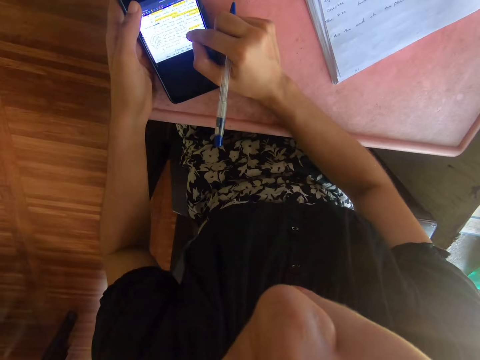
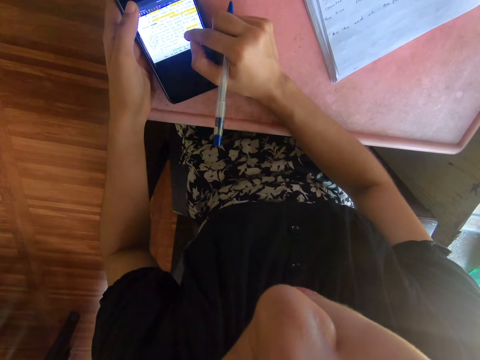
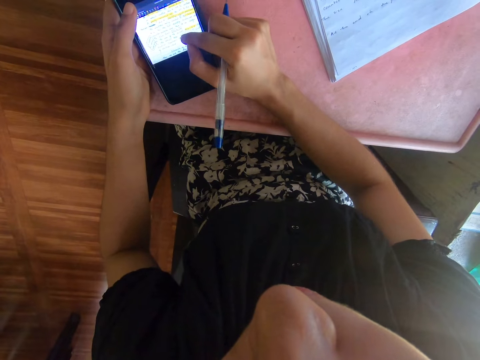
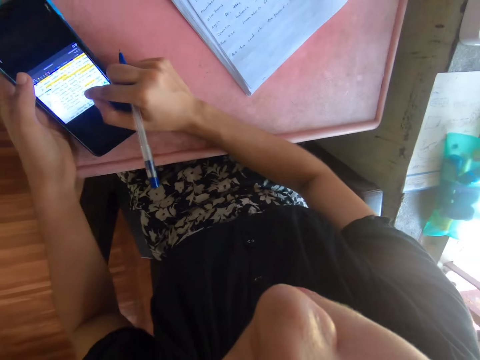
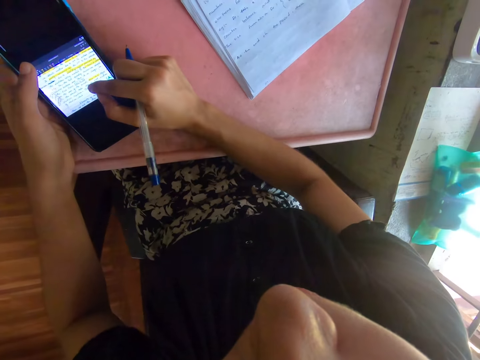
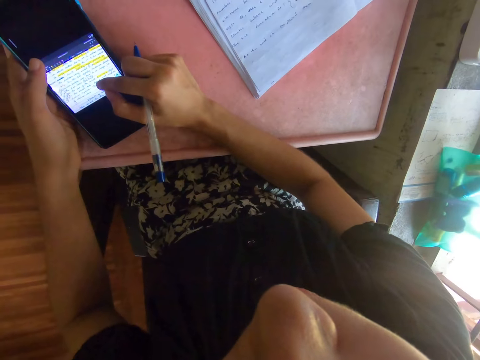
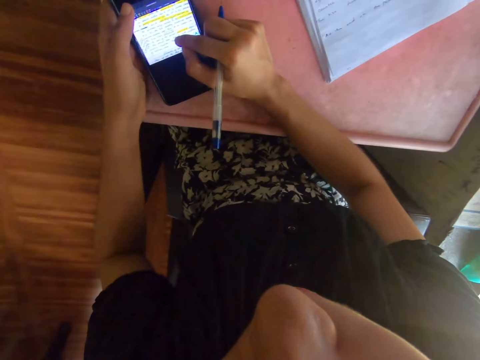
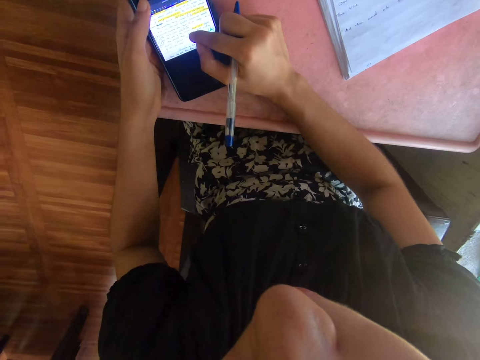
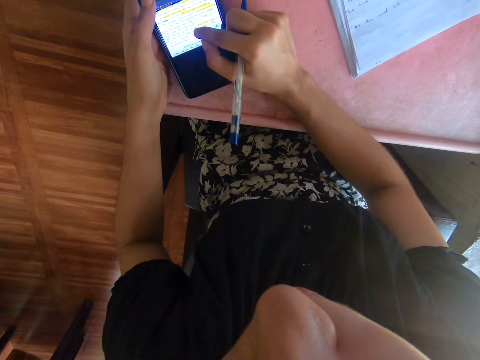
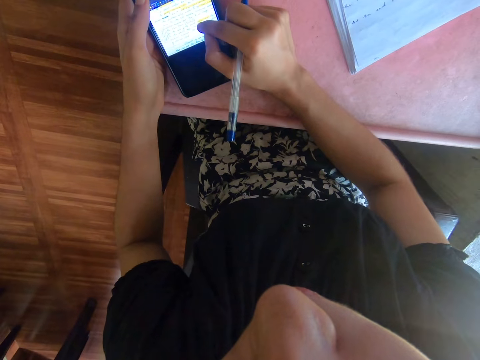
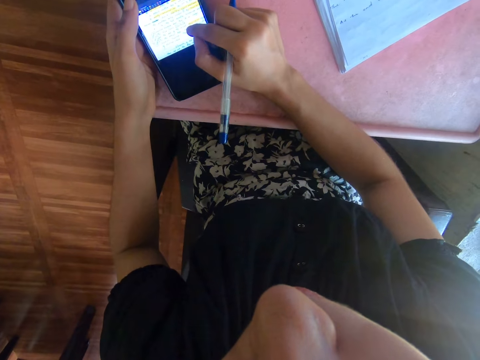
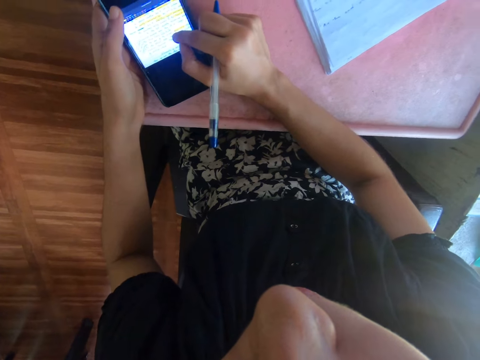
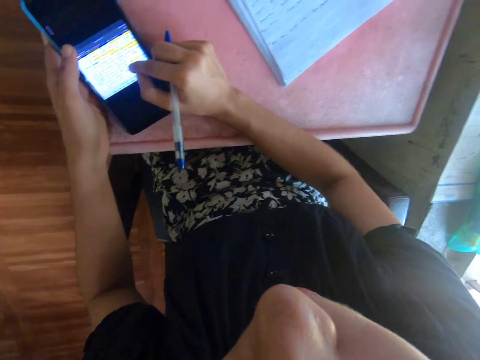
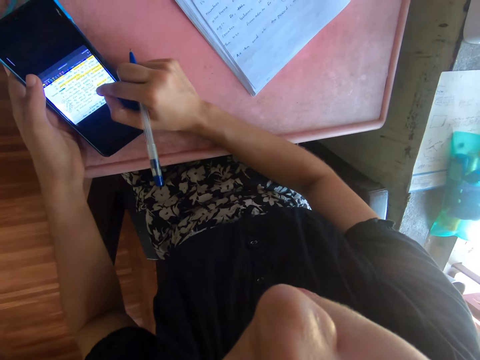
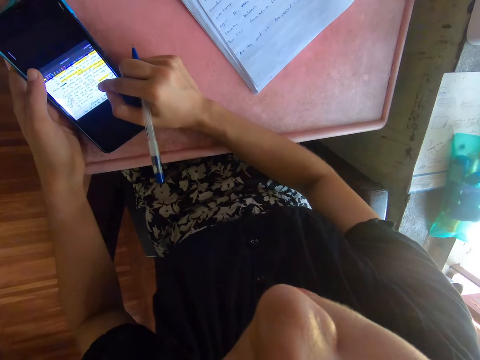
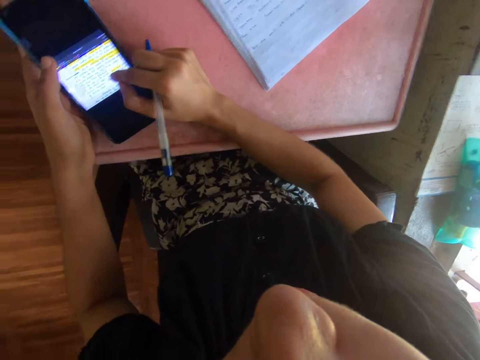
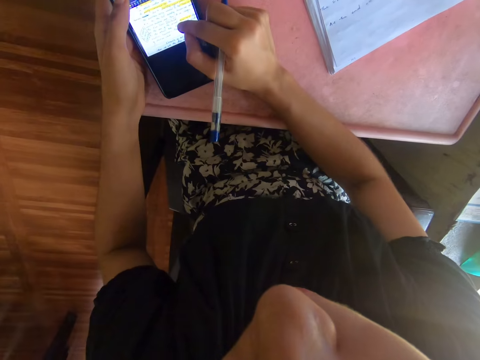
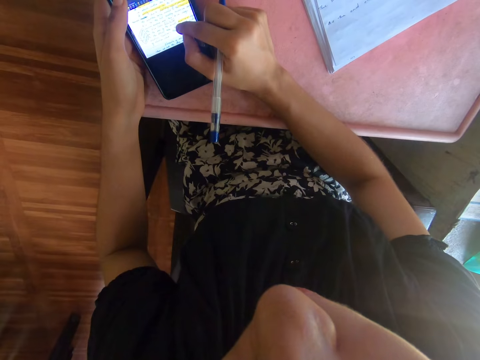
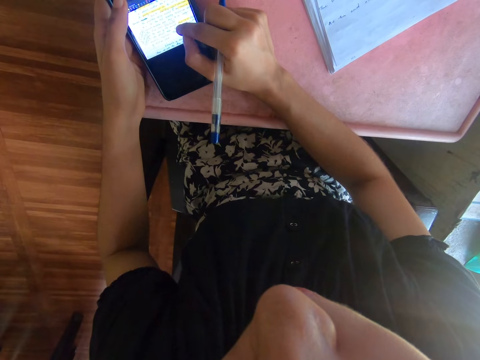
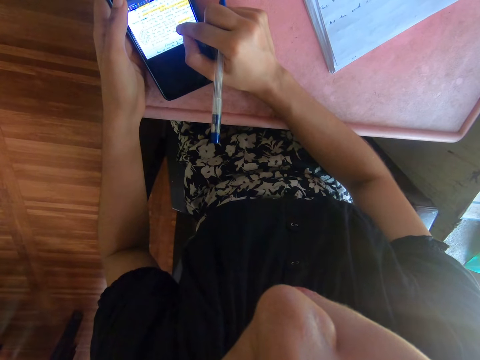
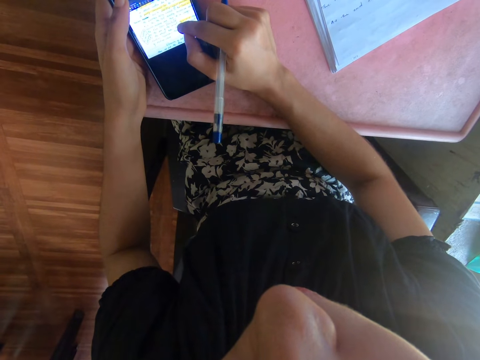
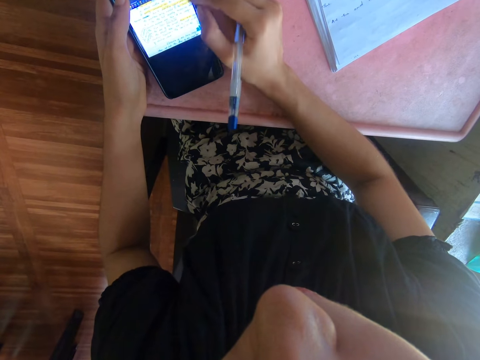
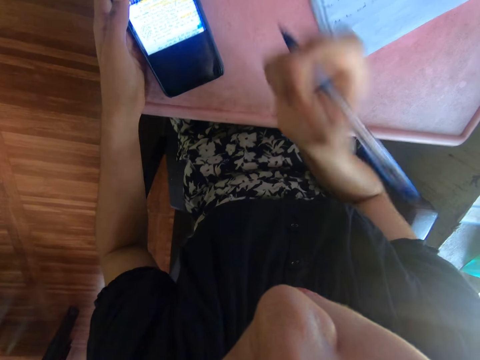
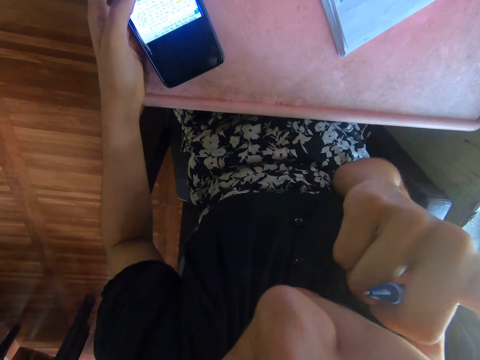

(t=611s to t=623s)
The camera wearer looks at the phone. She looks at the book. She looks at the phone. She looks at the book. She looks at the phone. She moves a hand towards her face.

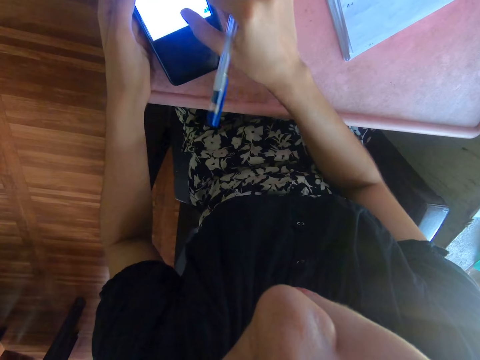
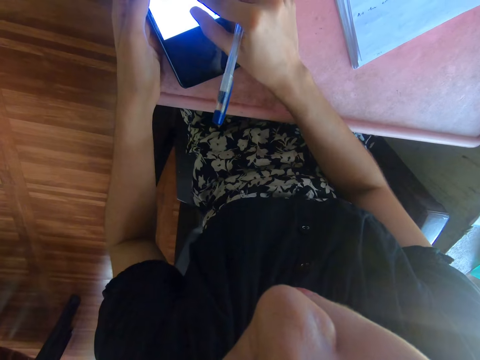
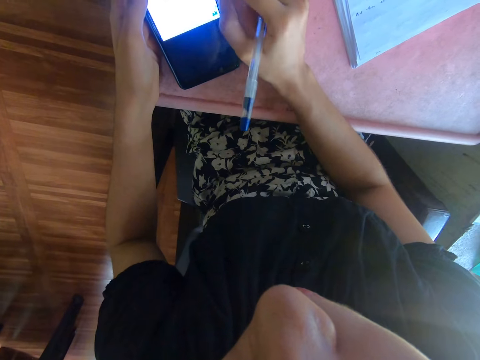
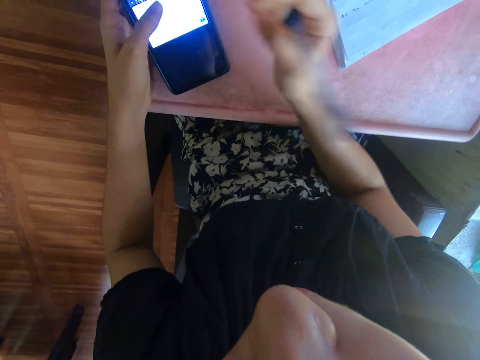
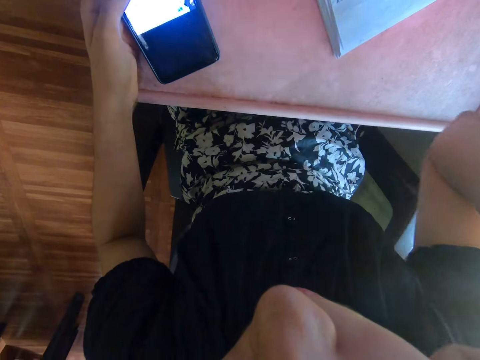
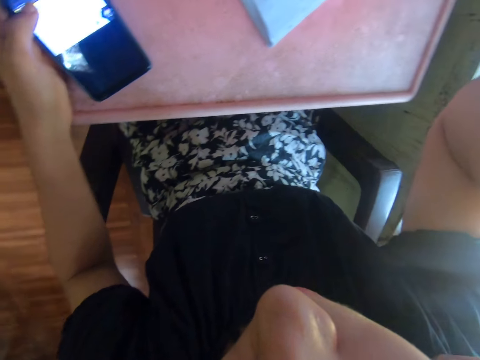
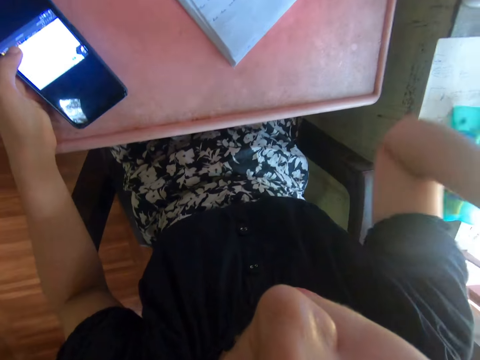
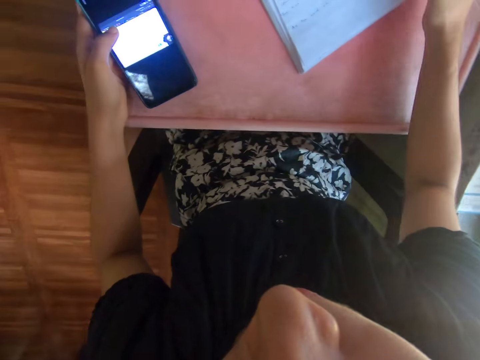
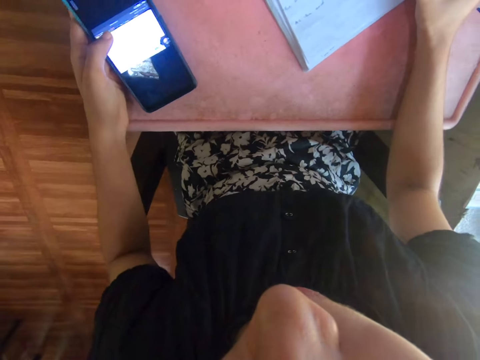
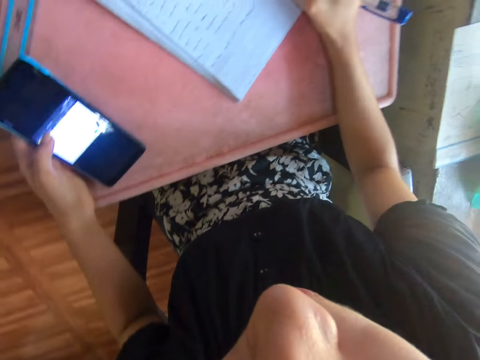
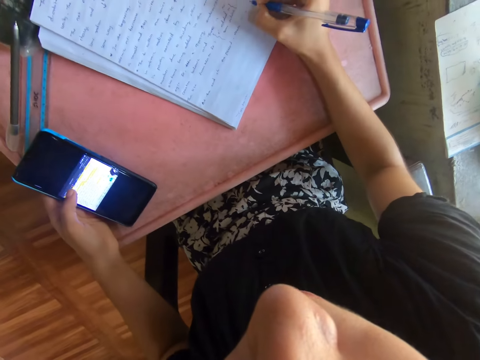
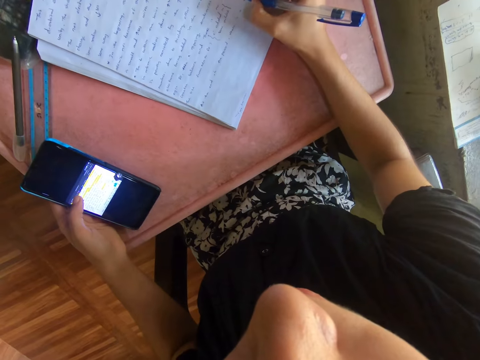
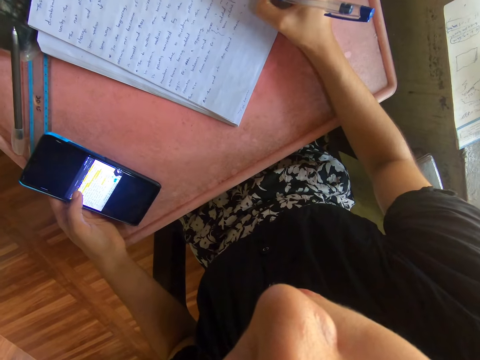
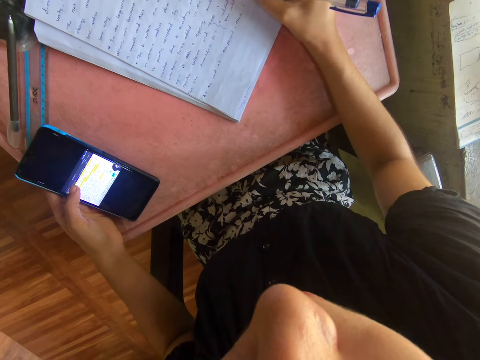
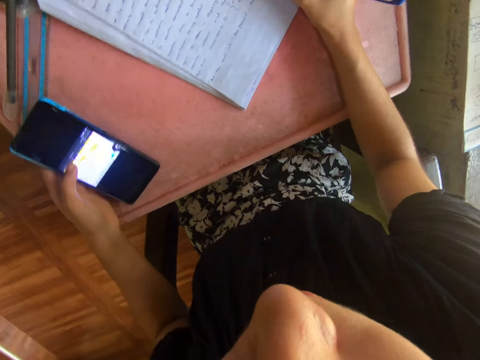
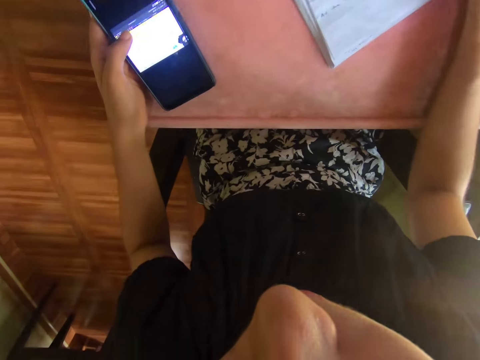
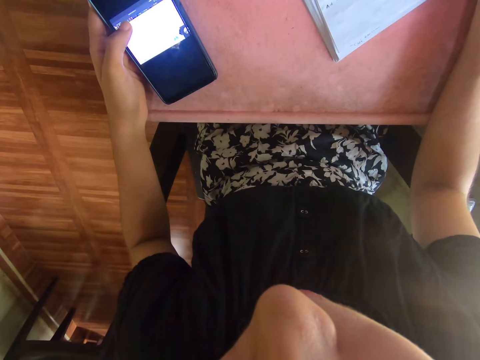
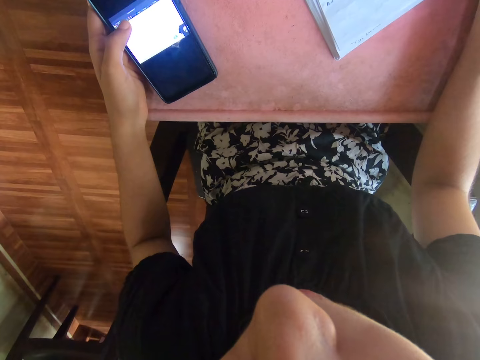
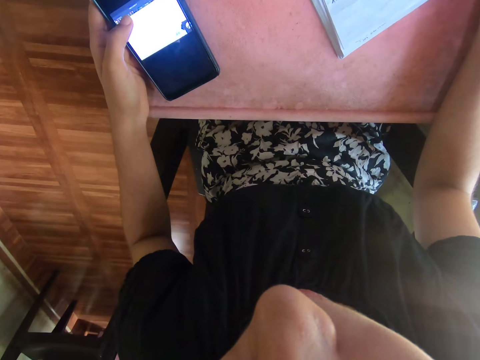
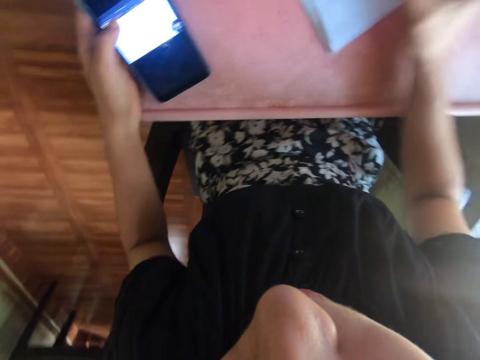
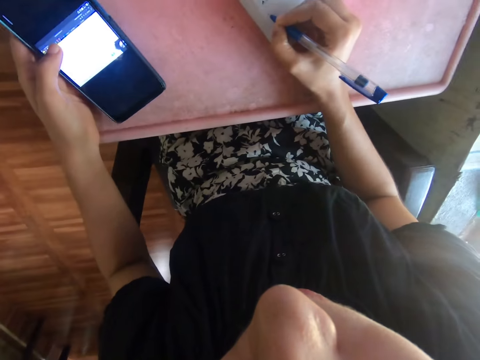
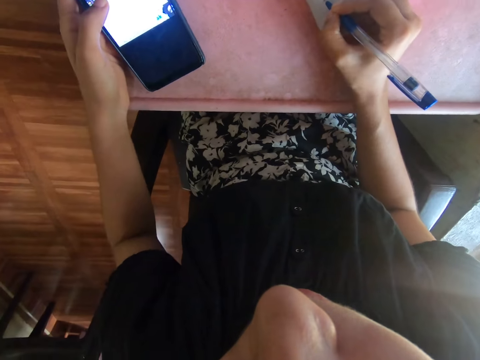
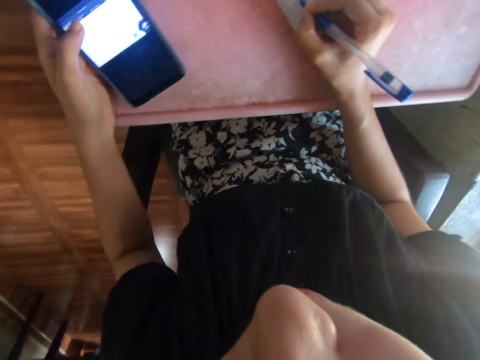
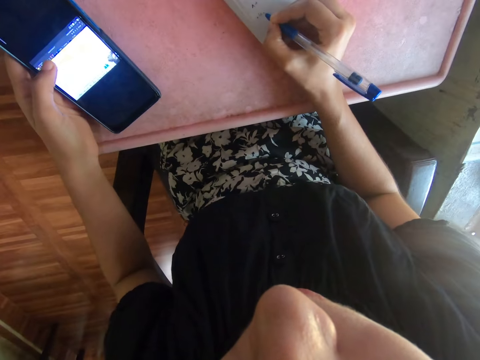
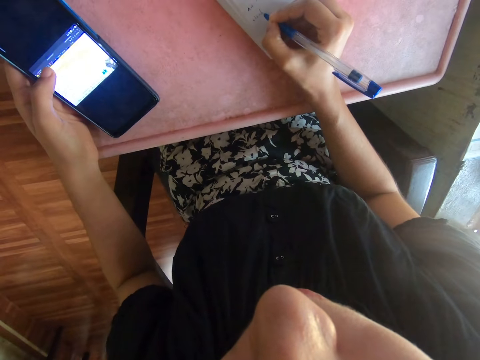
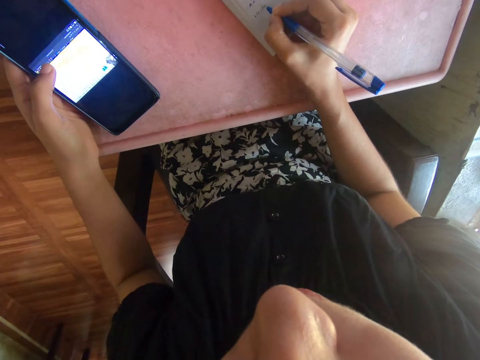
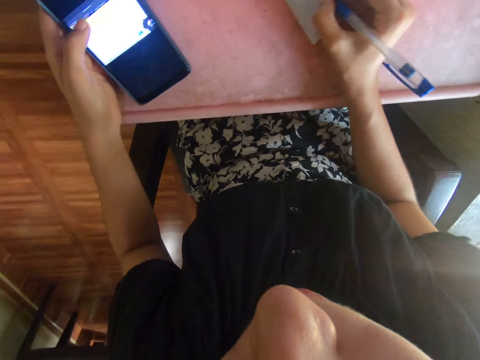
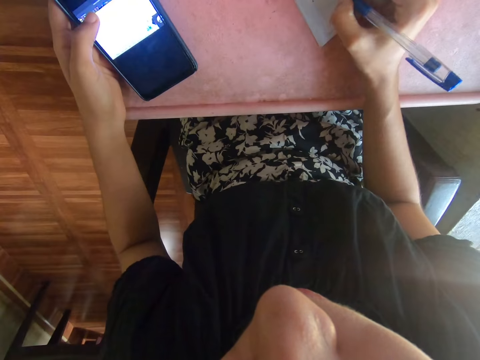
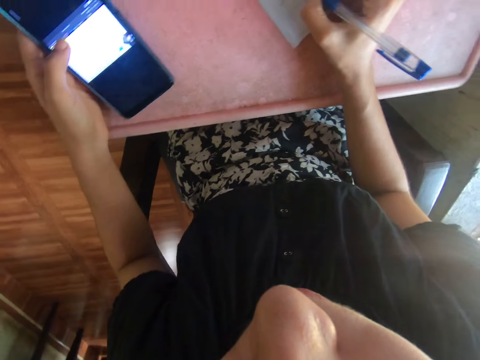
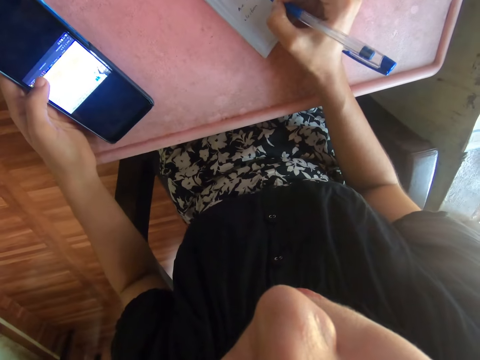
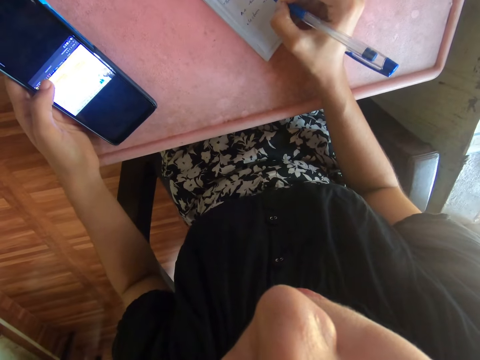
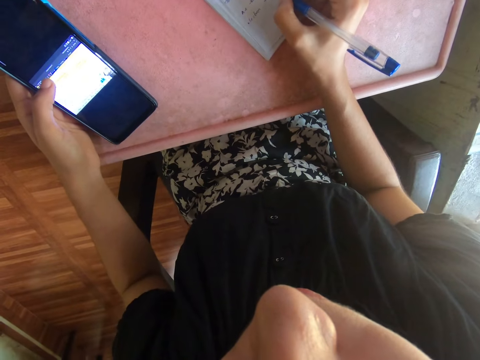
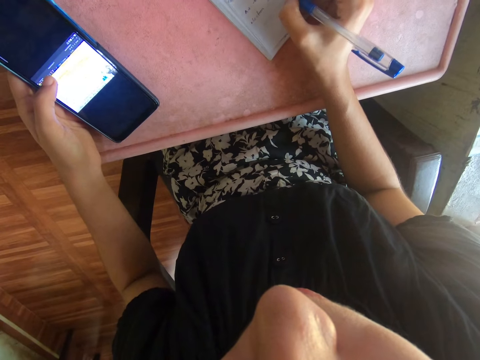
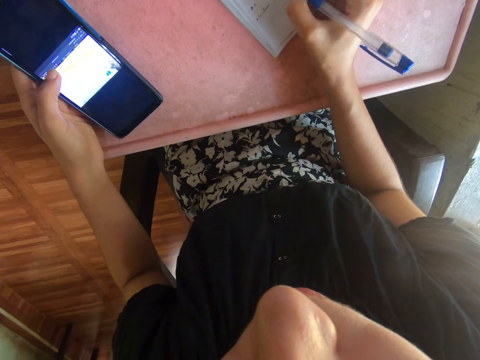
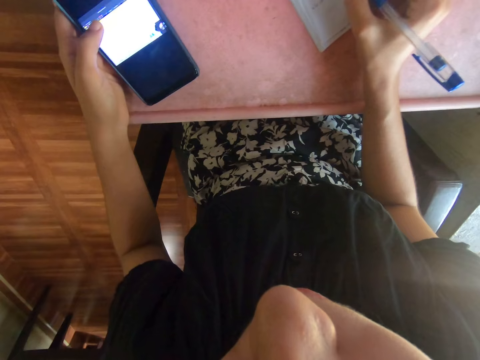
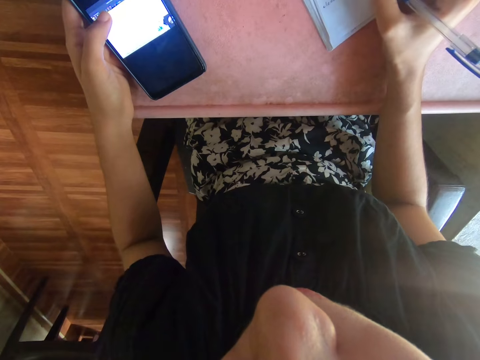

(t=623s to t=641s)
The camera wearer touches a screen. They lift a hand. They write notes on a piece of a book with a pen. They look at the phone. They write on the piece of the book with the pen.
